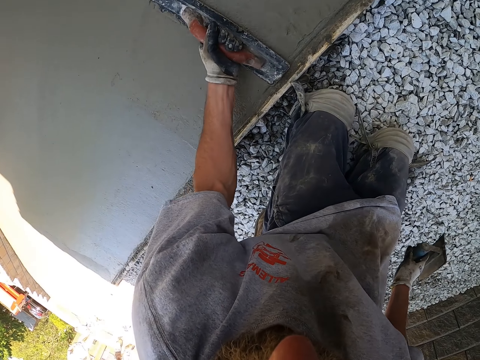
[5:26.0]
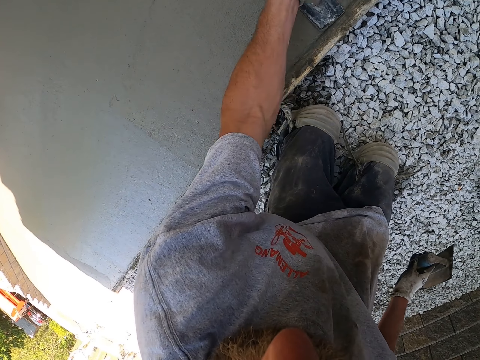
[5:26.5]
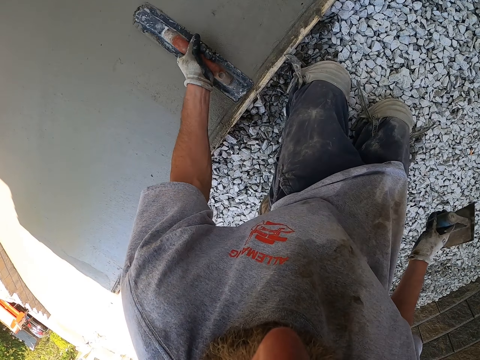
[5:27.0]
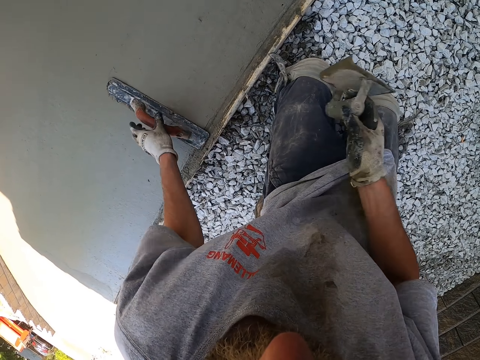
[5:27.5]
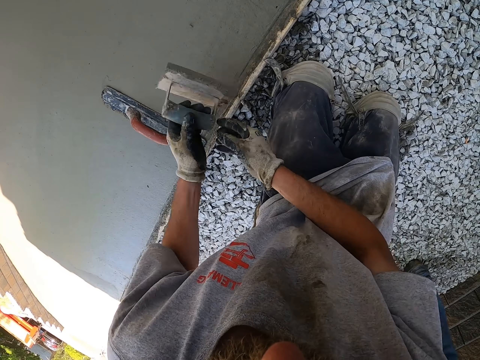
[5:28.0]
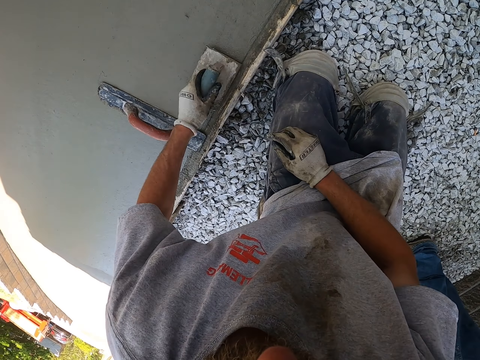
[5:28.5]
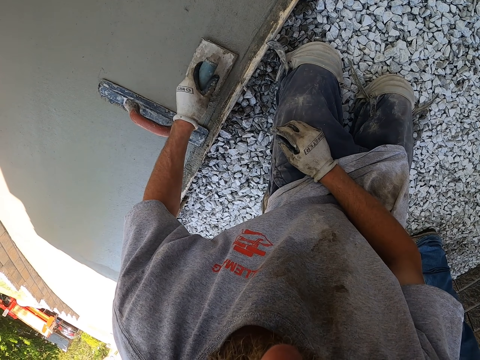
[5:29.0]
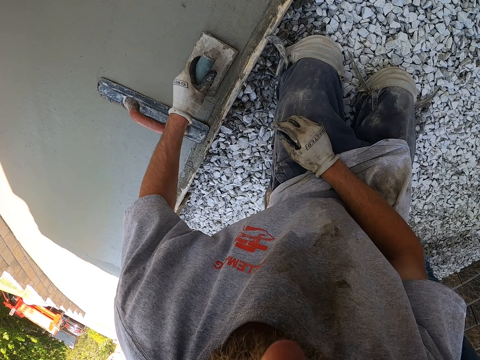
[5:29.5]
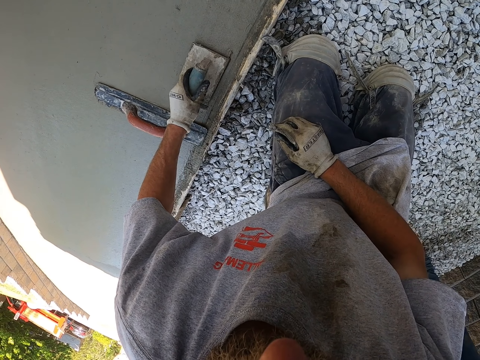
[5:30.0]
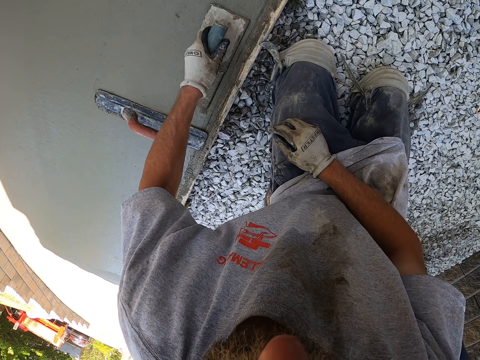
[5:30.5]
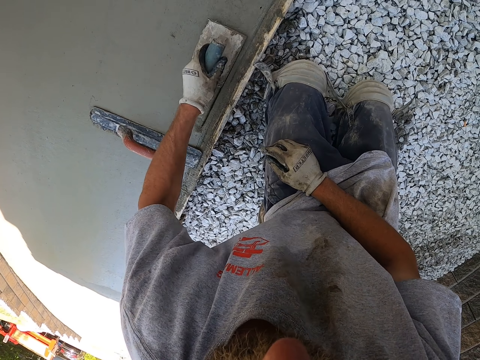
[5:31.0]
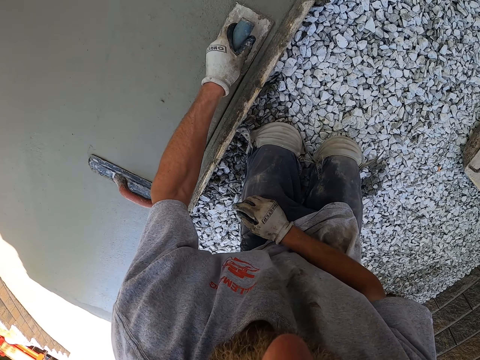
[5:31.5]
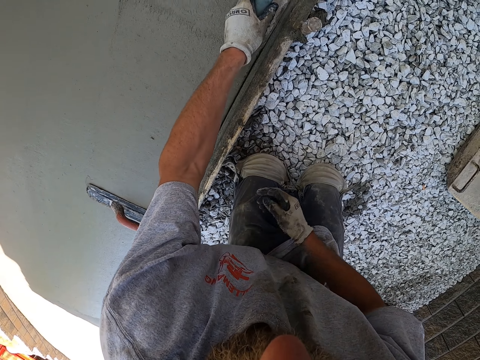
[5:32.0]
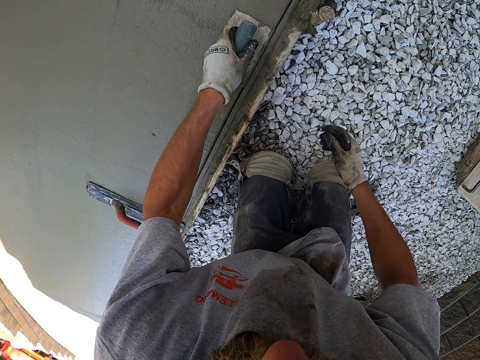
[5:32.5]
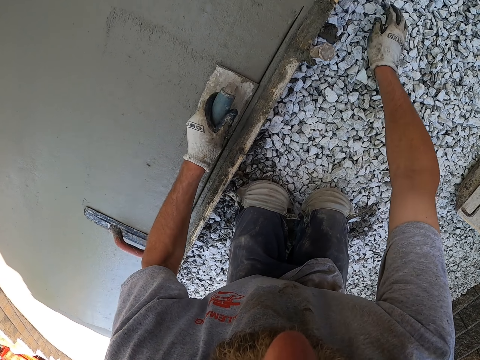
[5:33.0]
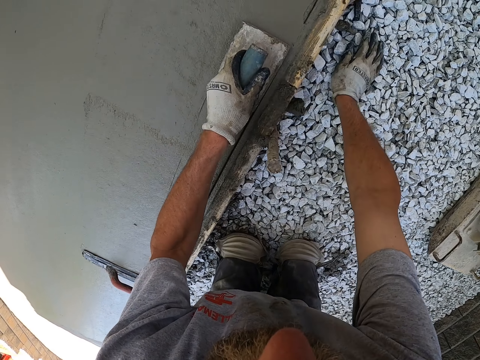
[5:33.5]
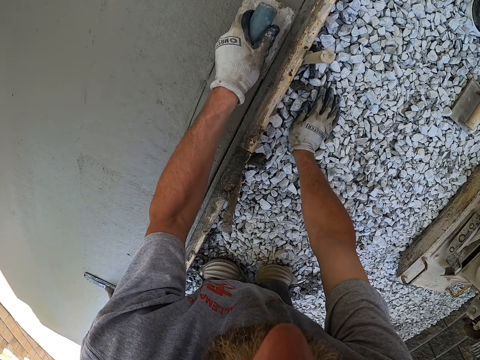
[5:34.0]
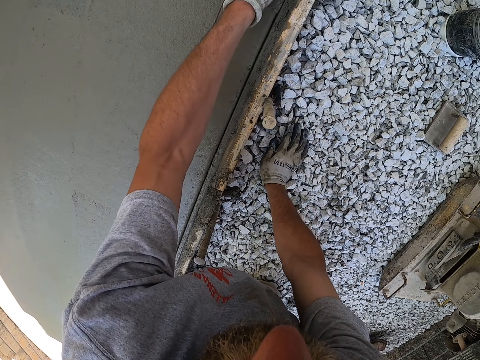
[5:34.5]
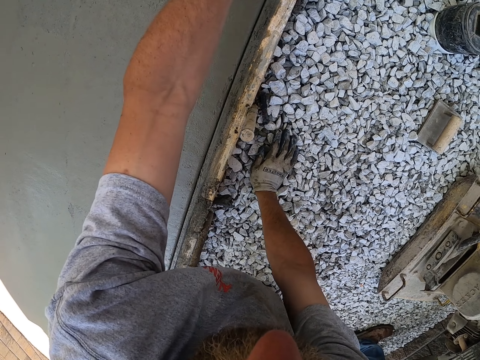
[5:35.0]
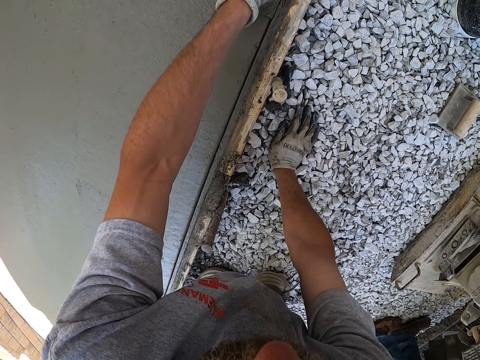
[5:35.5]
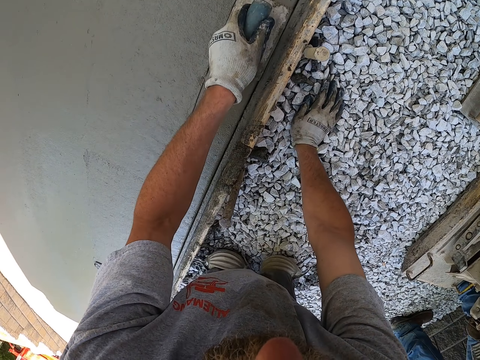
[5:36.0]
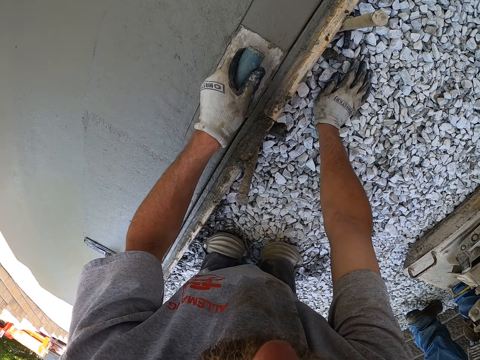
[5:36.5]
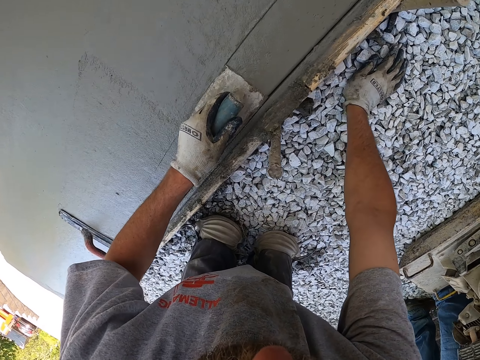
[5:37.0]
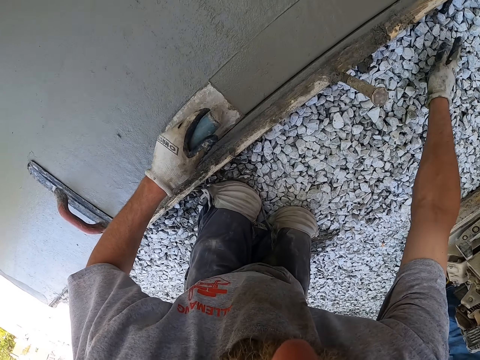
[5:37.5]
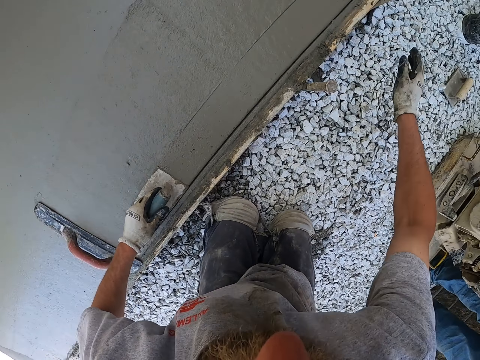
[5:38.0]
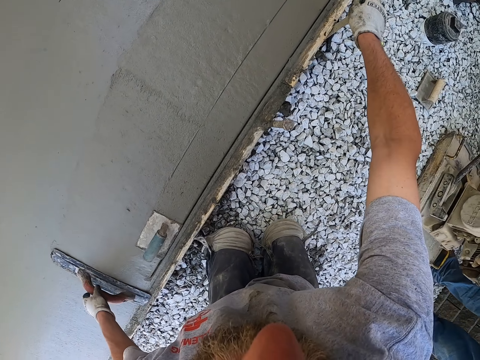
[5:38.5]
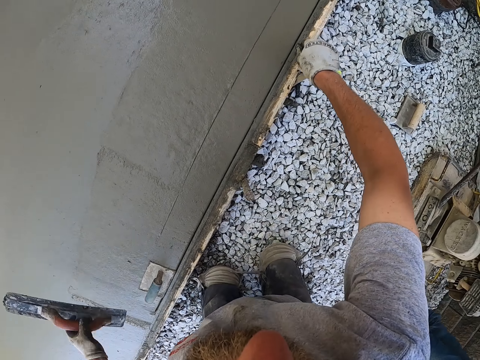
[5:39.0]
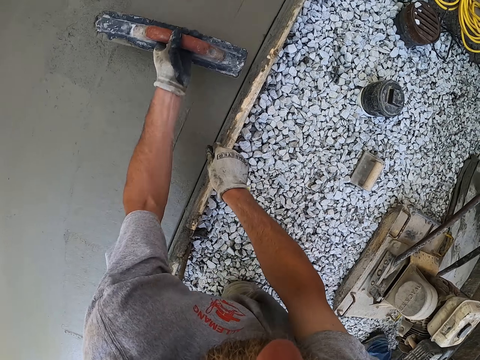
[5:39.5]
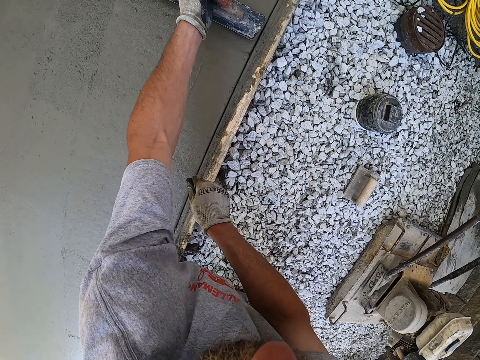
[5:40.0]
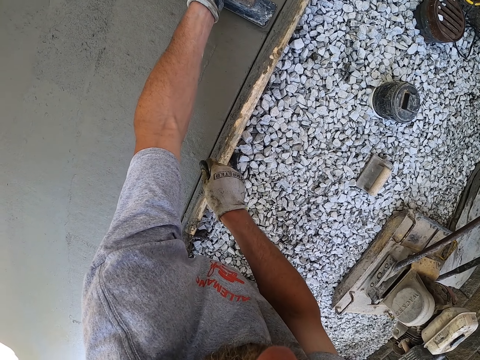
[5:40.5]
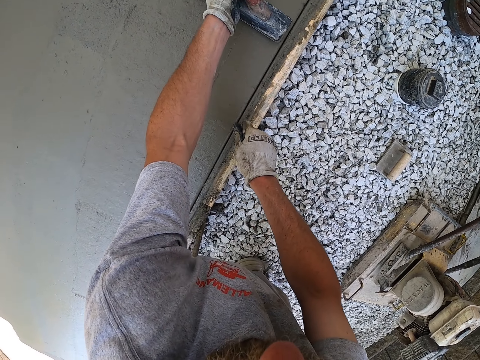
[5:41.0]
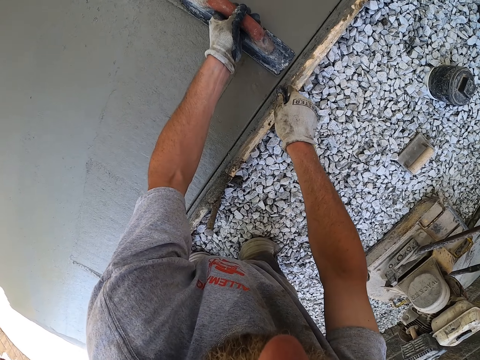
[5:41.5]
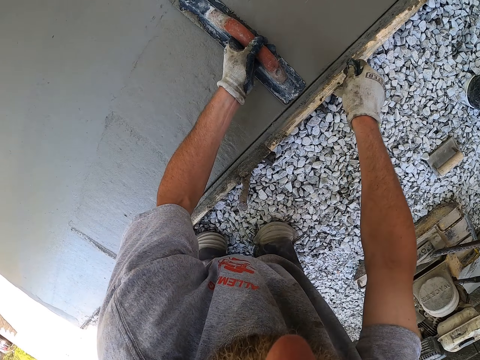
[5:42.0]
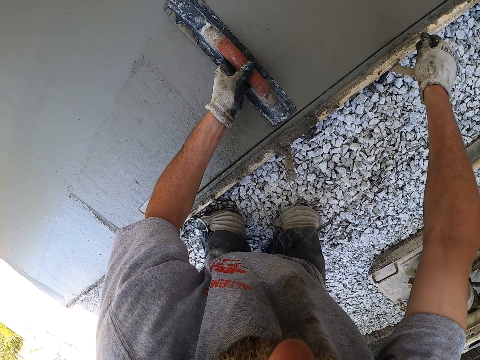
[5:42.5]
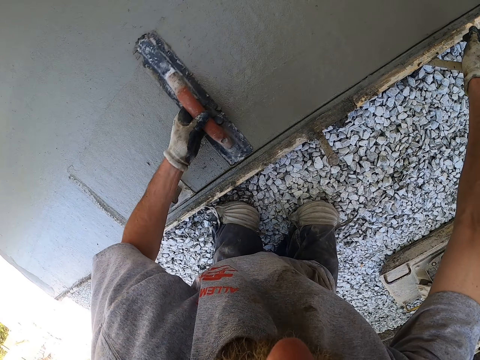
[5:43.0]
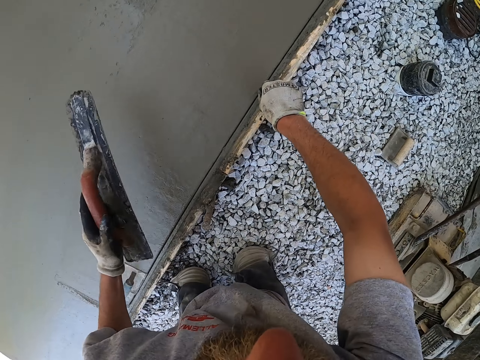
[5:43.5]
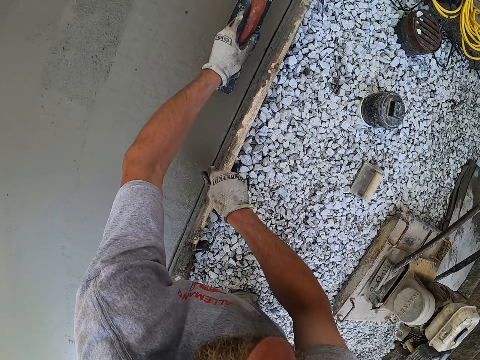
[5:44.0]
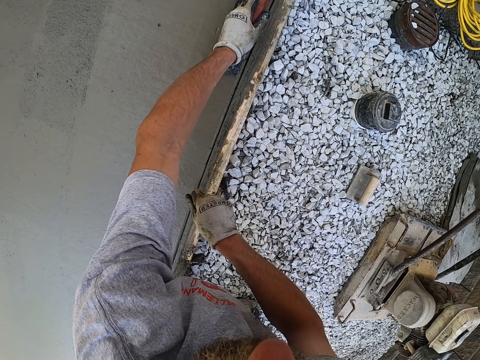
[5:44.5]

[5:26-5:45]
The camera wearer drops the trowel on the floor. They shift the trowel in the right to the left hand. They plaster the floor with the plastering trowel. They lean down. They drop the trowel on the floor. They pick up the trowel on the floor. They touch wood. They plaster the floor round with the plastering trowel.

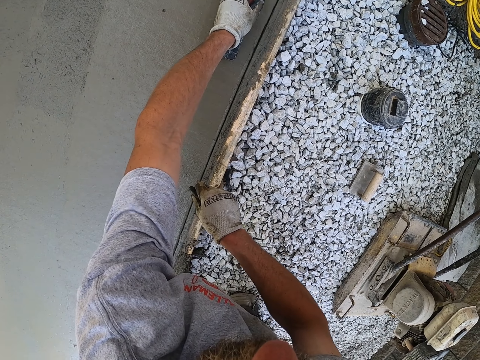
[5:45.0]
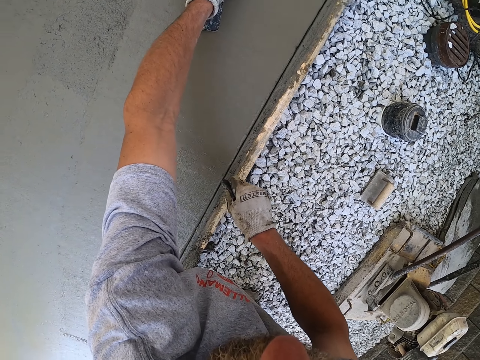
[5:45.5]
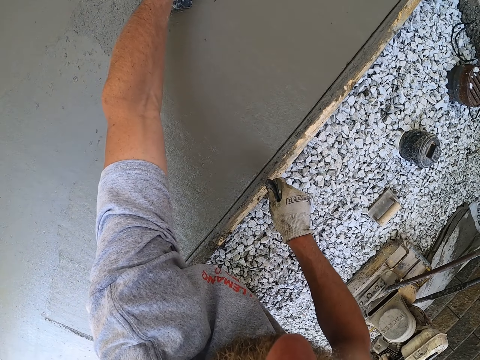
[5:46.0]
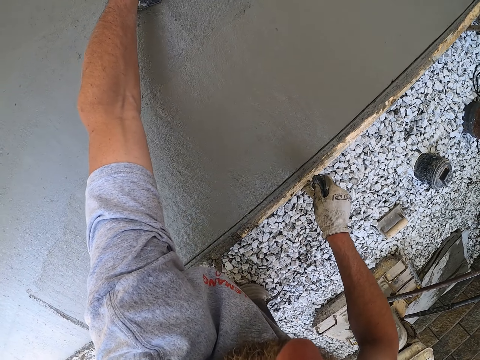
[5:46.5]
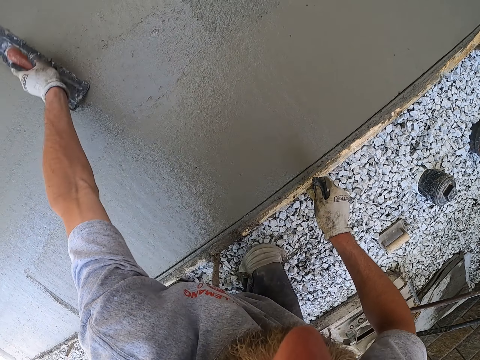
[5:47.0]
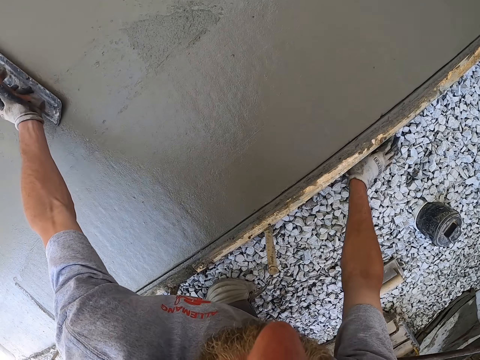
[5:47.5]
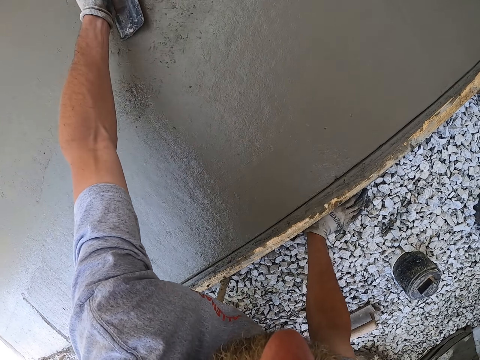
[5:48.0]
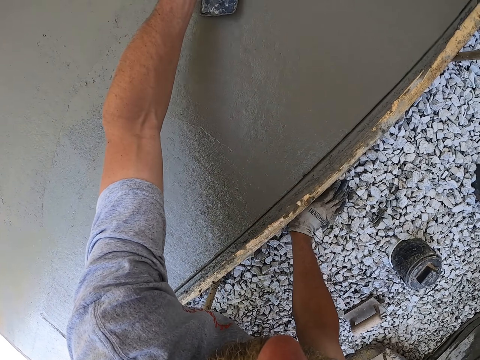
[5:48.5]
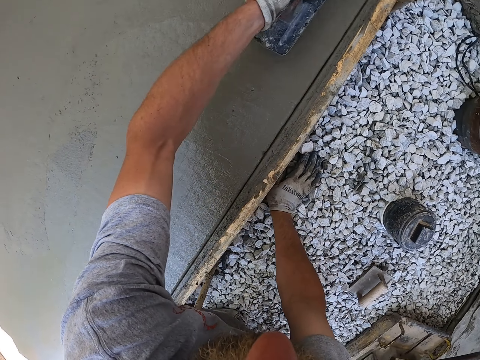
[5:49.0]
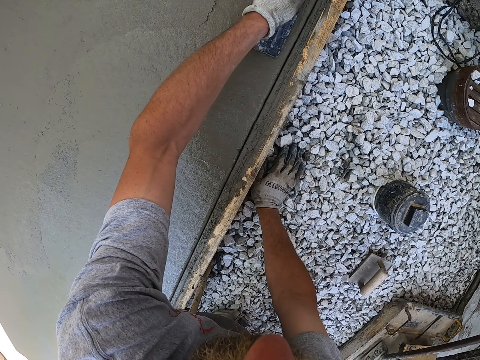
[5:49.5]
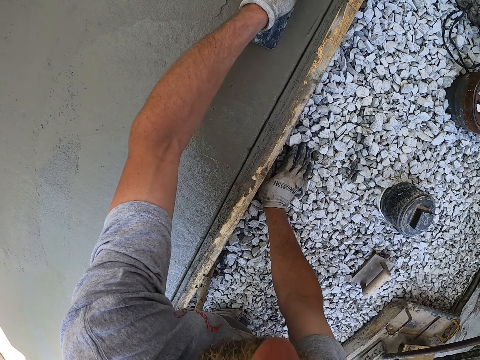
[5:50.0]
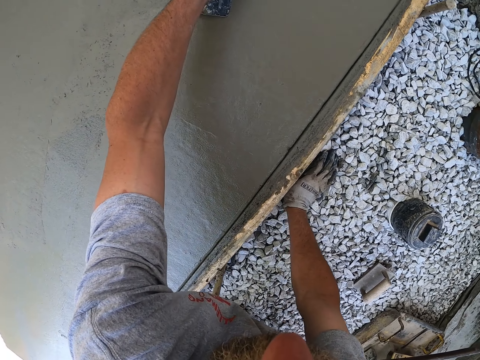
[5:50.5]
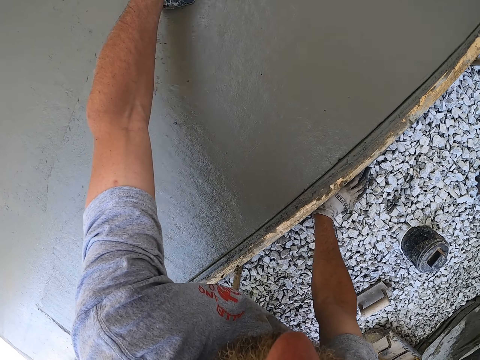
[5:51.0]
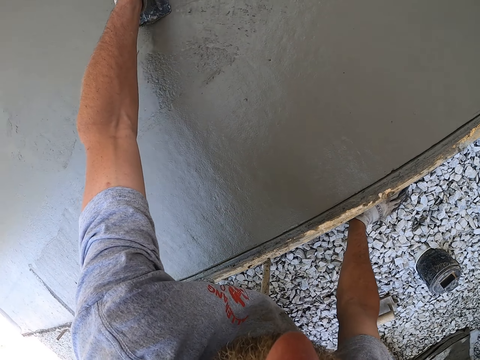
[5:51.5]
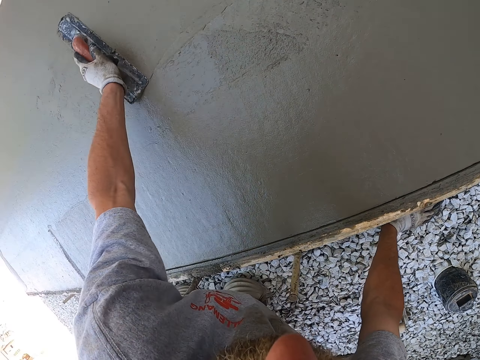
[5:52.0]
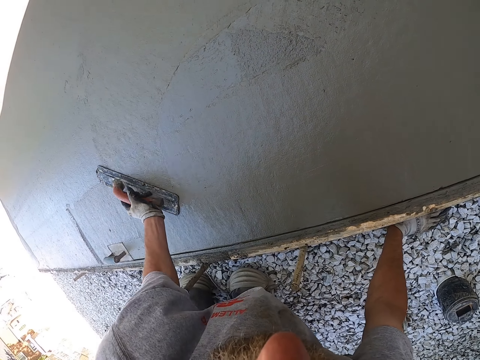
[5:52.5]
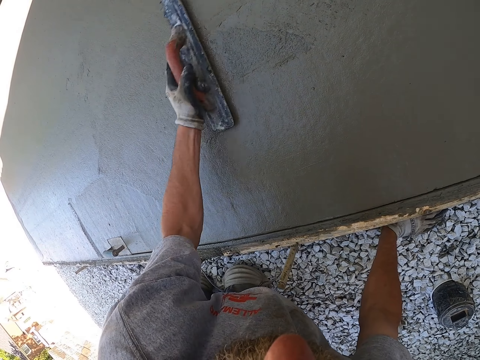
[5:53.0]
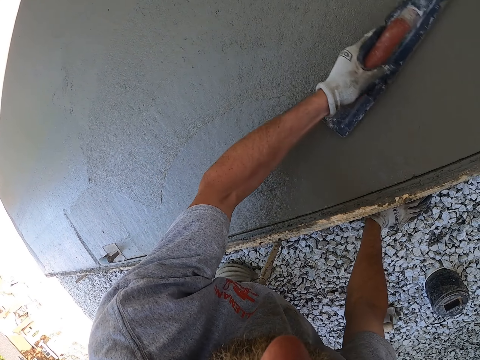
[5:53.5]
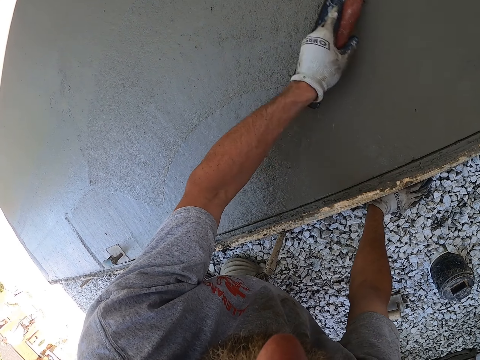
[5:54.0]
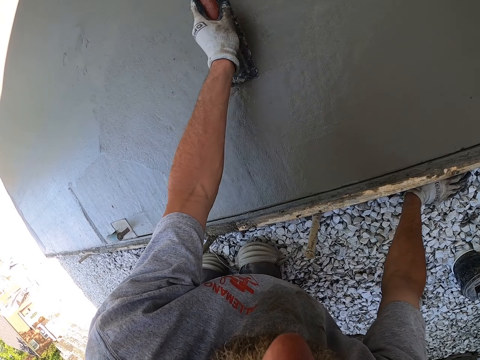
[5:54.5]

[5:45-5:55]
The camera wearer leans down.
